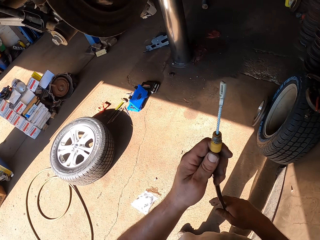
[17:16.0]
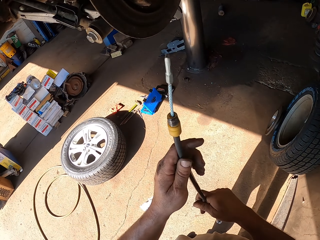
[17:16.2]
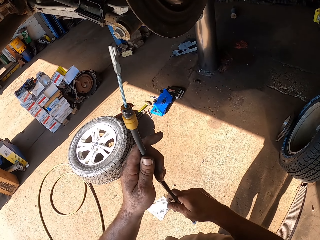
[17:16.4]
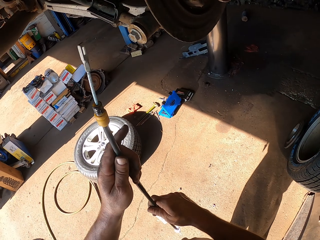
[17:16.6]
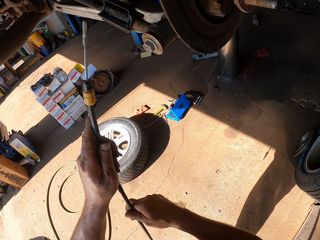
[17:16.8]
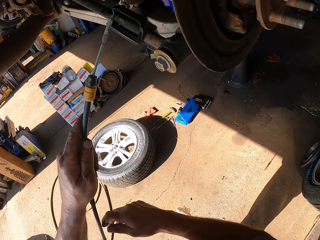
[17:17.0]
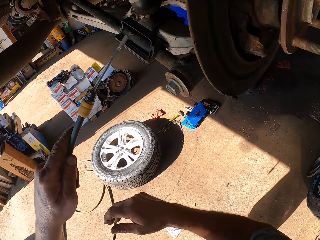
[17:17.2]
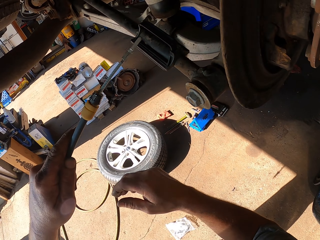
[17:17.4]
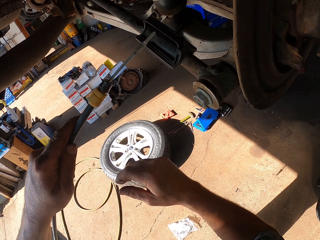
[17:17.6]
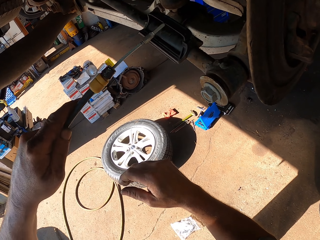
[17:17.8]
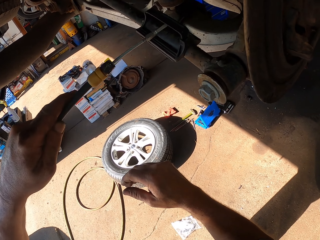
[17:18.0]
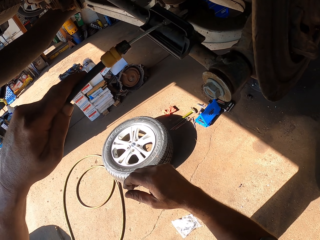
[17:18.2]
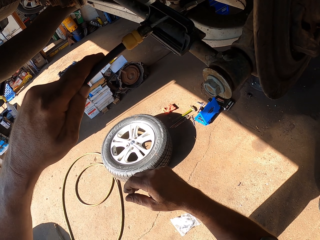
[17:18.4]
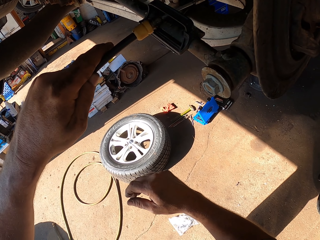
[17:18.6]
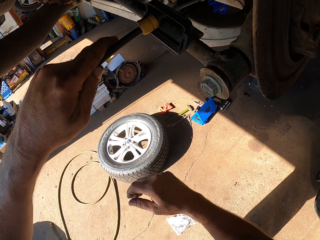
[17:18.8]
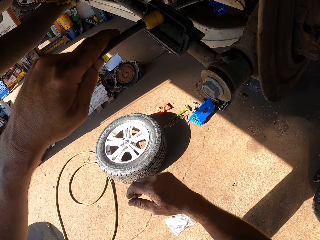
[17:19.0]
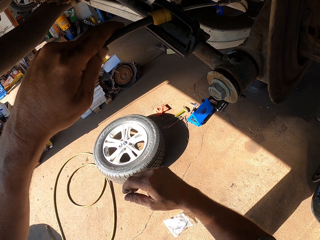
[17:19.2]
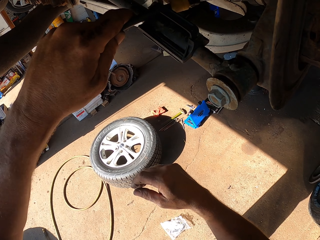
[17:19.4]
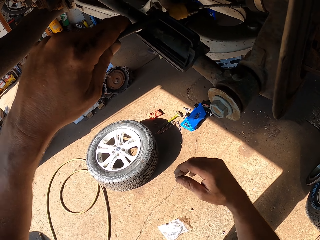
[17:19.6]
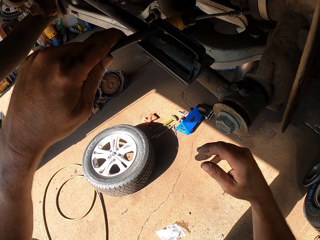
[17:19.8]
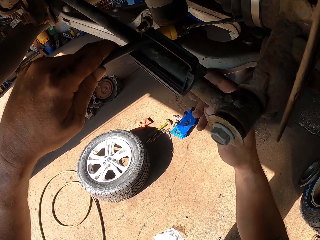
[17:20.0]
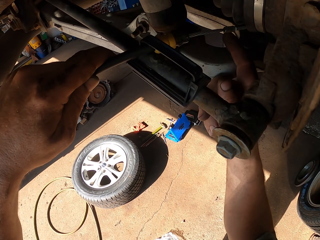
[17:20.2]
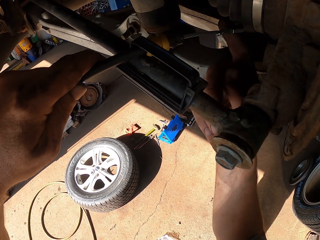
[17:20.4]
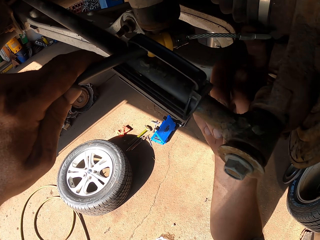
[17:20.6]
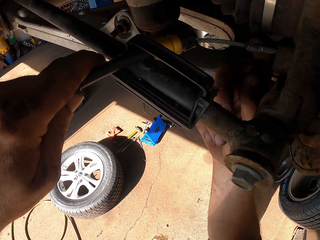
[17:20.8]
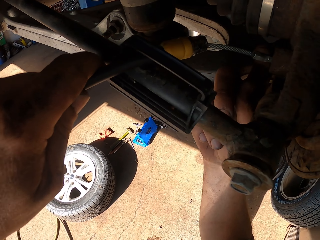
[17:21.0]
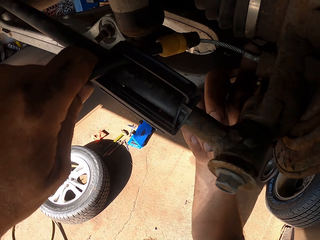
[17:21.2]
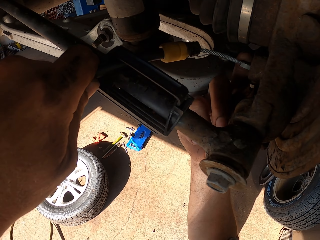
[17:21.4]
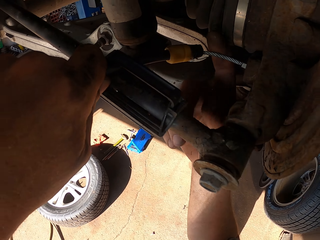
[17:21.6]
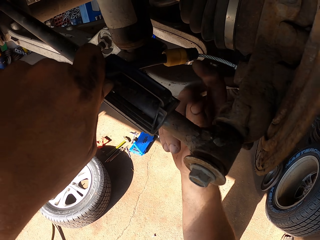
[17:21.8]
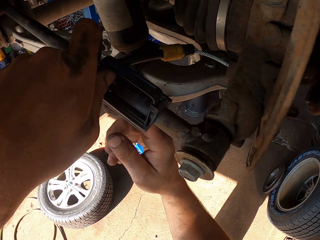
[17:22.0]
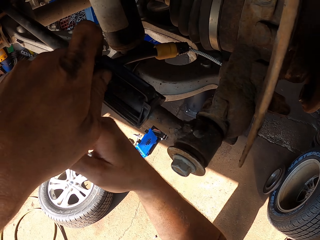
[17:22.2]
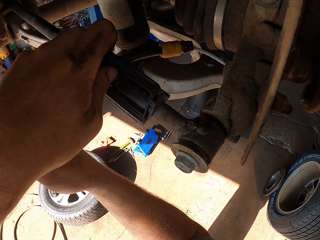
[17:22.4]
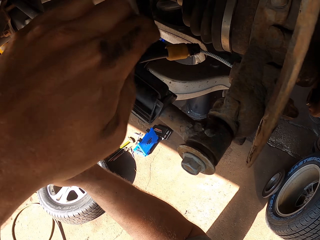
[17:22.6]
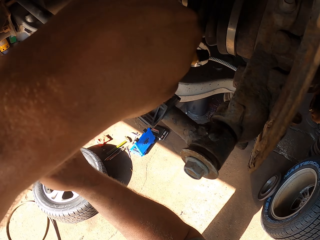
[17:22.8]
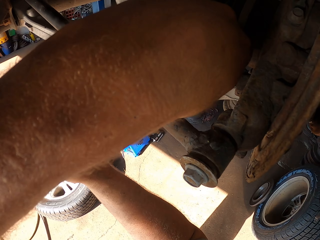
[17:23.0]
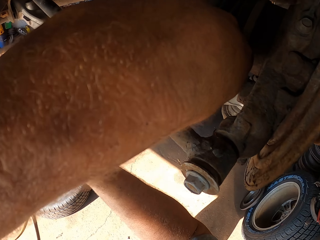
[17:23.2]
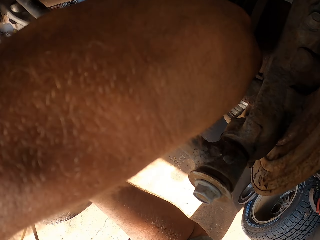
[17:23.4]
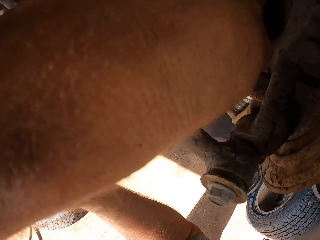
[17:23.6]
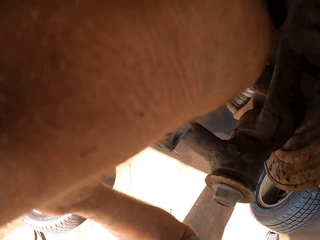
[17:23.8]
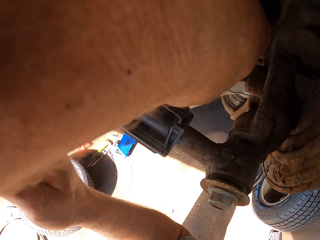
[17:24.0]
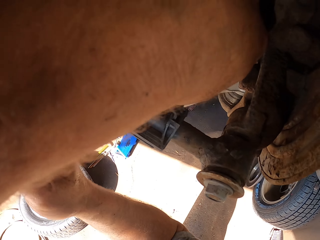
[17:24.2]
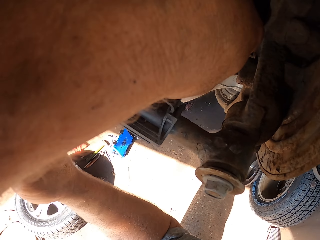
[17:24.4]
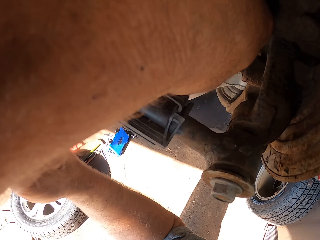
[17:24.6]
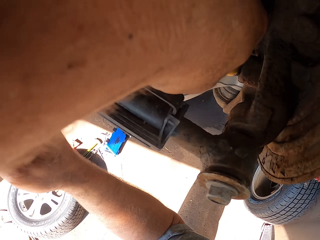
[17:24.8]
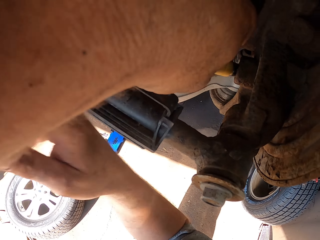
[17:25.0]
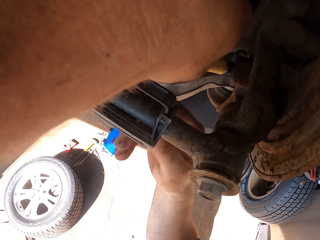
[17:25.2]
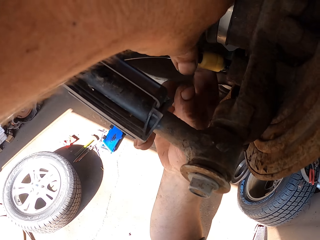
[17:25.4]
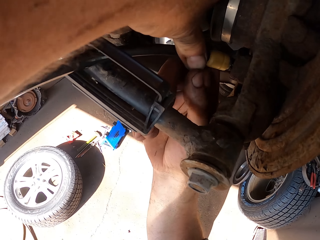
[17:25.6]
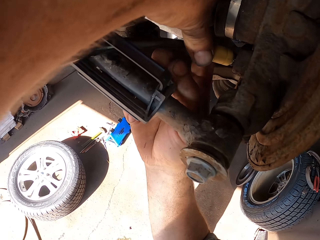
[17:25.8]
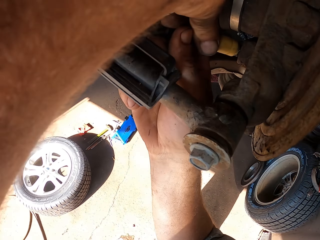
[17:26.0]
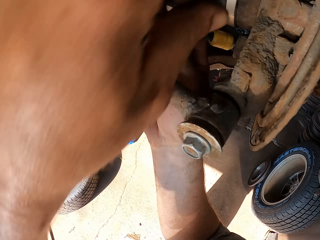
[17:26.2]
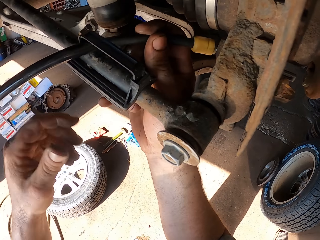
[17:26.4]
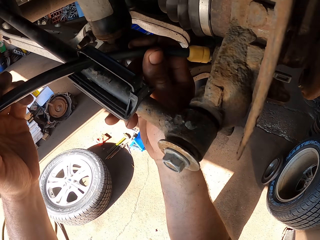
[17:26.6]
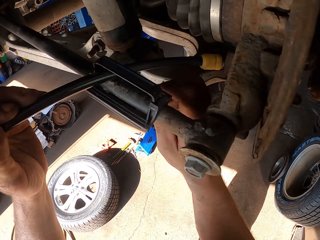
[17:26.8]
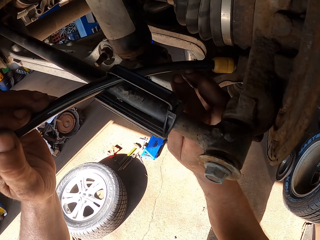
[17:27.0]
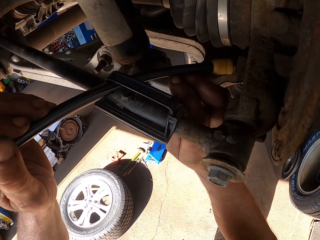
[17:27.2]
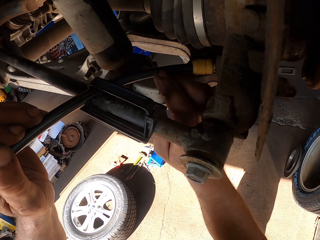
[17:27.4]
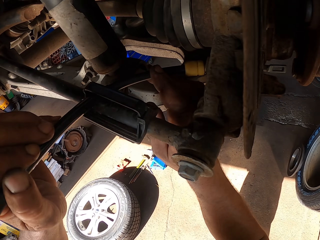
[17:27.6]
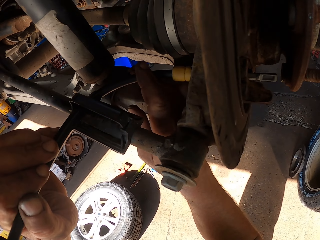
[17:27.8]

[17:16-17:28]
The camera wearer holds a cable with both hands. They insert a pipe in the wheel hub. They fix the cable under the car. They fix the cable under the car with both hands. They fix the pipe in the wheel hub.

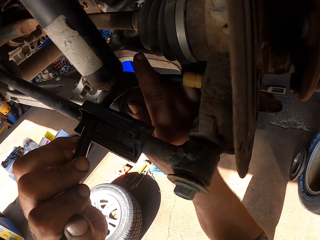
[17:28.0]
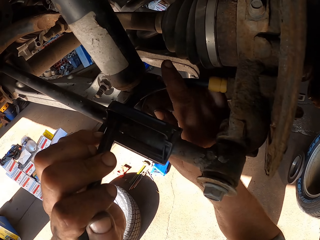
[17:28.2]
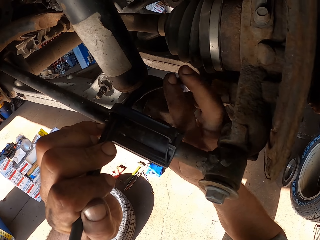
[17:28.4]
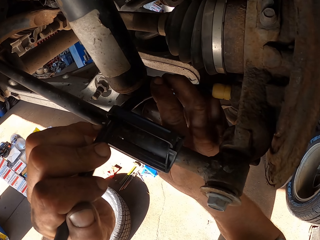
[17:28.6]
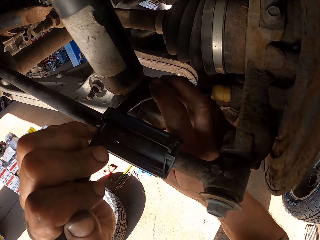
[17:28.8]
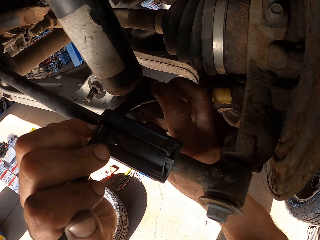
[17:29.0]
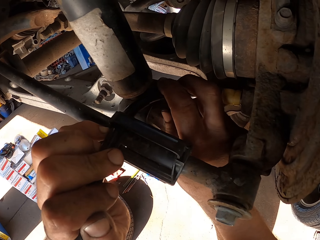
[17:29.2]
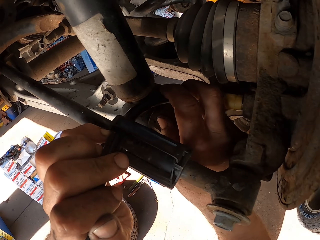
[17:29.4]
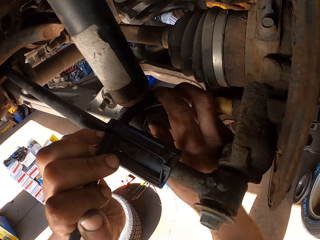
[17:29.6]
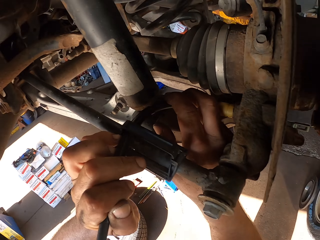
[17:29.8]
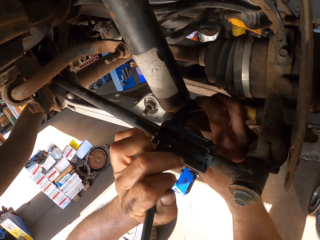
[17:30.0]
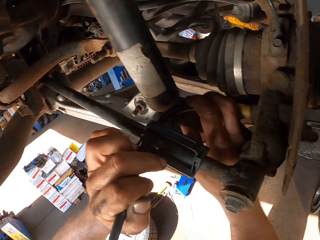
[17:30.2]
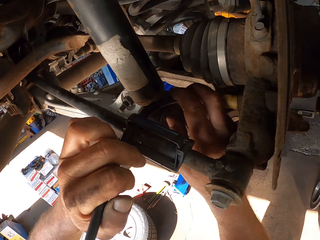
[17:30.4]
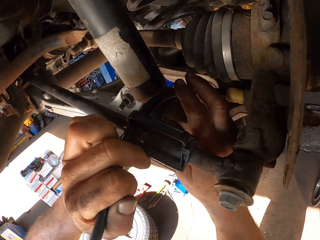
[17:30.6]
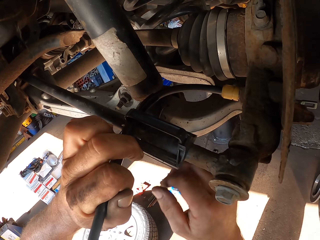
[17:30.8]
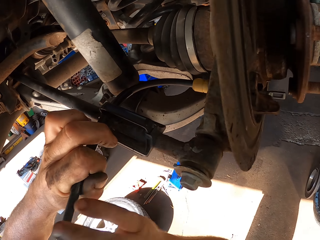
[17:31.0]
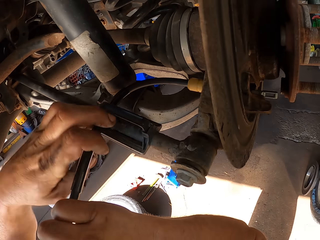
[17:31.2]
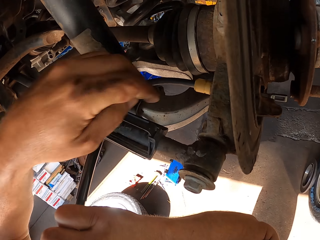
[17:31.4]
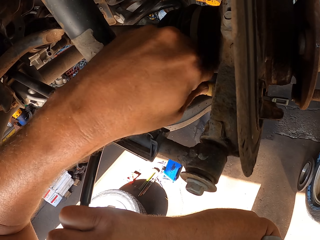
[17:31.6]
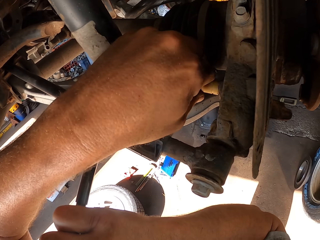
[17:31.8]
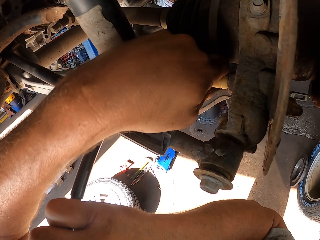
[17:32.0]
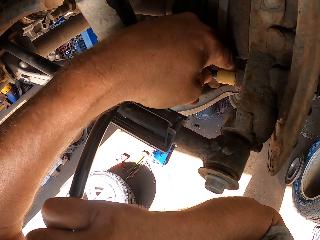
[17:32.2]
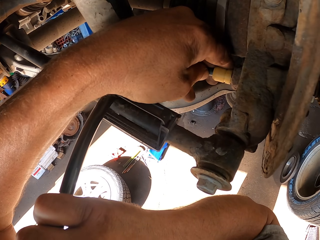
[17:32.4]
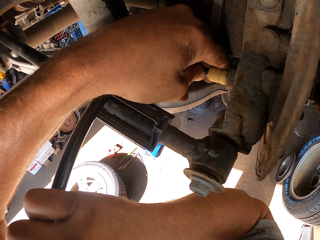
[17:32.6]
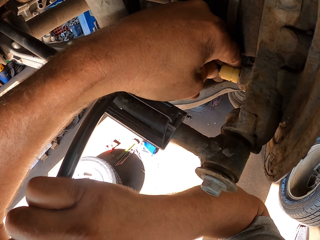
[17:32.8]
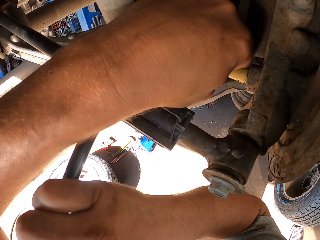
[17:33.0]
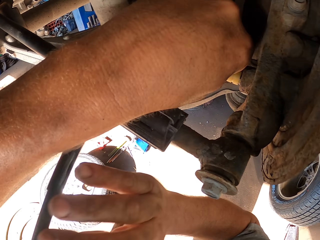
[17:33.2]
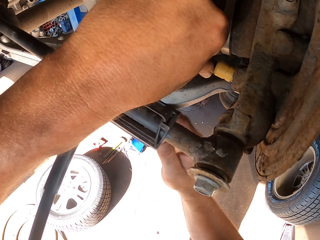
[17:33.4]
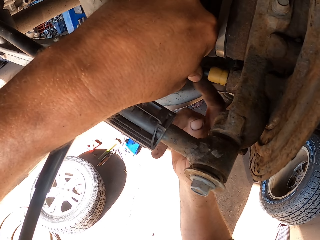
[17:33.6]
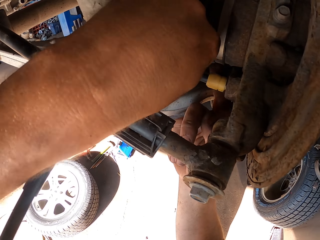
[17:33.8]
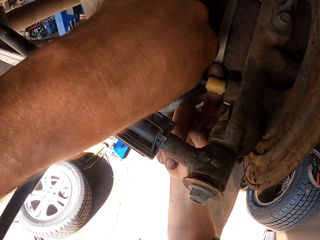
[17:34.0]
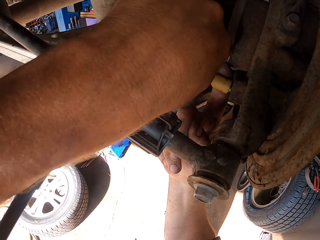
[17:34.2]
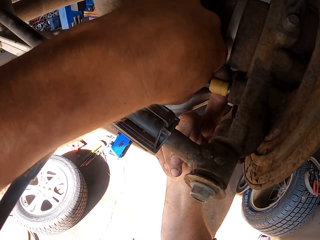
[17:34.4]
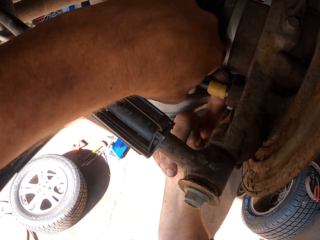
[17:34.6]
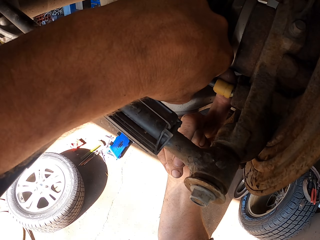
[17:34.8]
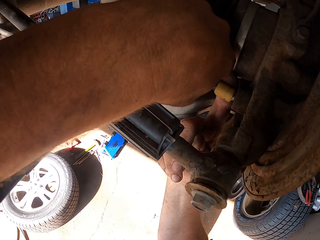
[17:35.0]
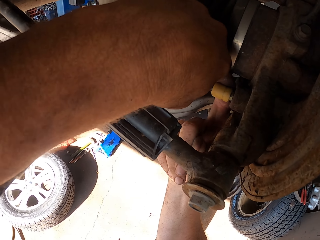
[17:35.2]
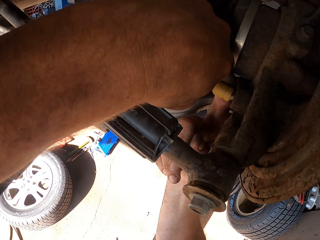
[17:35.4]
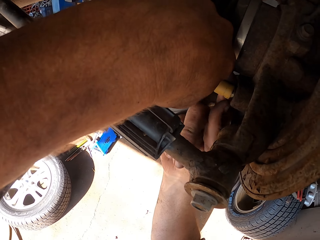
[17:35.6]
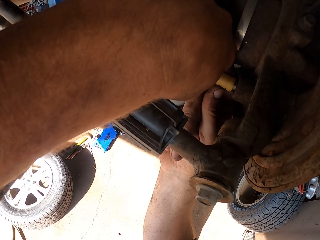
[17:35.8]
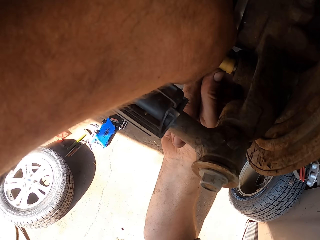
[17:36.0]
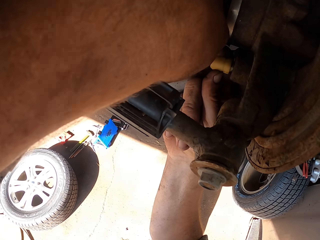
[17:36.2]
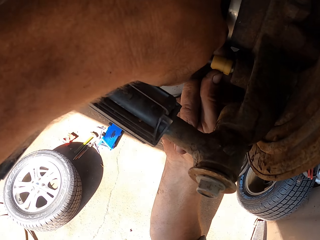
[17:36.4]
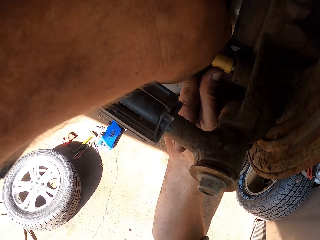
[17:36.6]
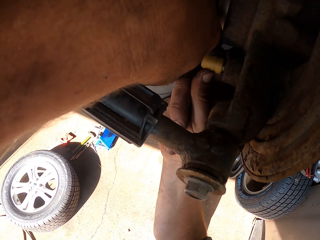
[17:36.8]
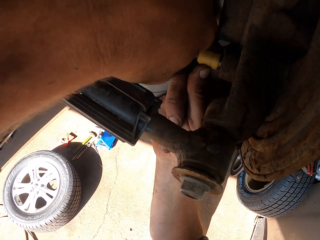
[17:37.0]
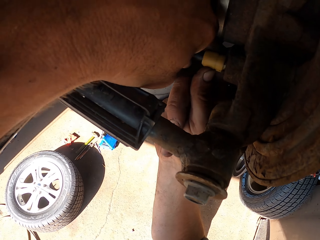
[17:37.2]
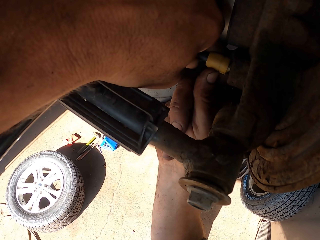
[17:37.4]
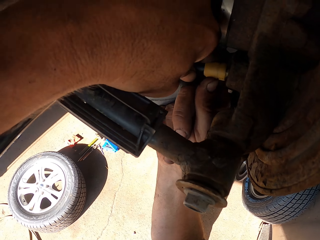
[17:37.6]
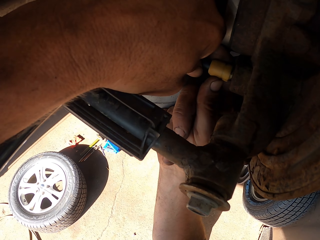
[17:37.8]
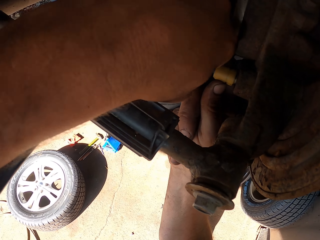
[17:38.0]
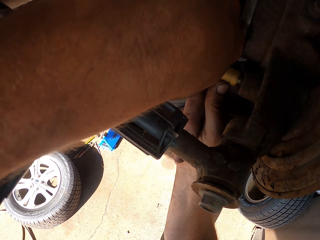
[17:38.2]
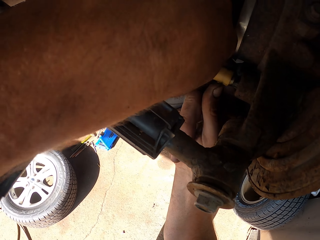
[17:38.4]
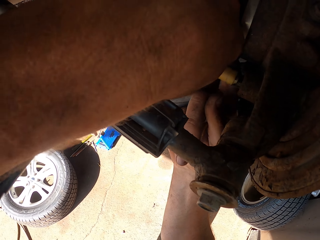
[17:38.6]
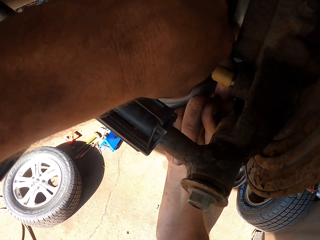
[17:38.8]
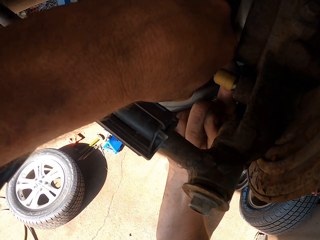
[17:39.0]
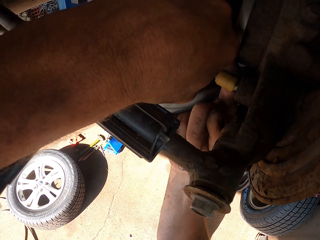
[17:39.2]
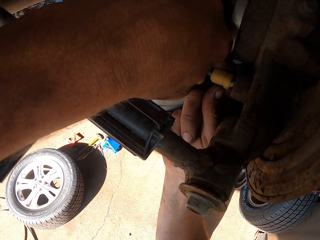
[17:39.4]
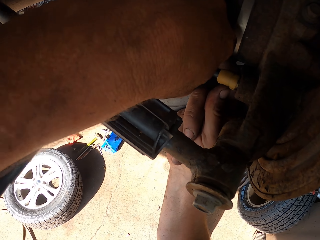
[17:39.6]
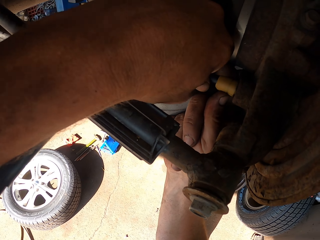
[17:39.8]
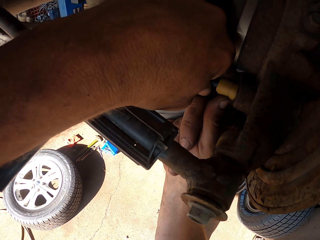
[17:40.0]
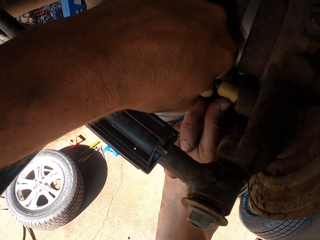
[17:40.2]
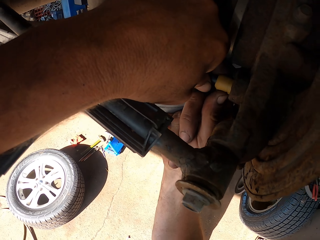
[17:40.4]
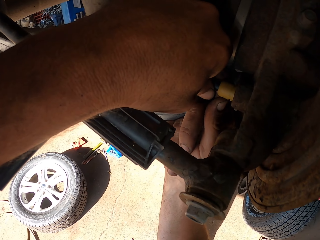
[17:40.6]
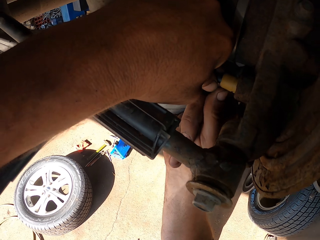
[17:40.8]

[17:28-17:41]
The camera wearer adjusts a cable under the car with both hands.
